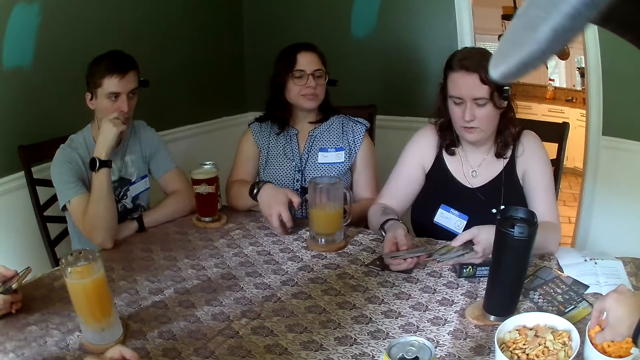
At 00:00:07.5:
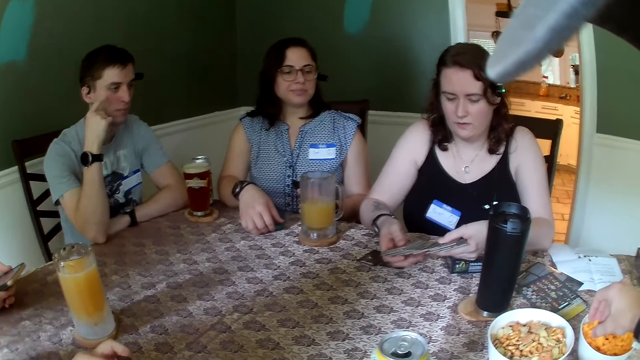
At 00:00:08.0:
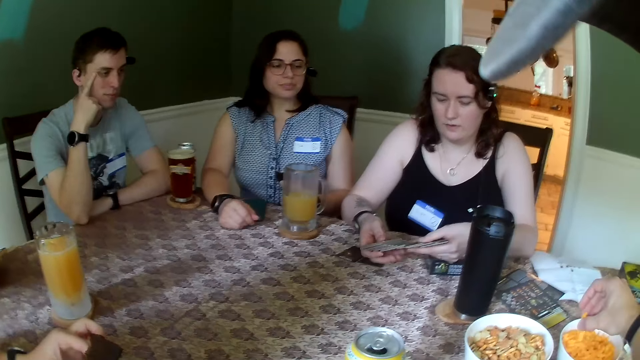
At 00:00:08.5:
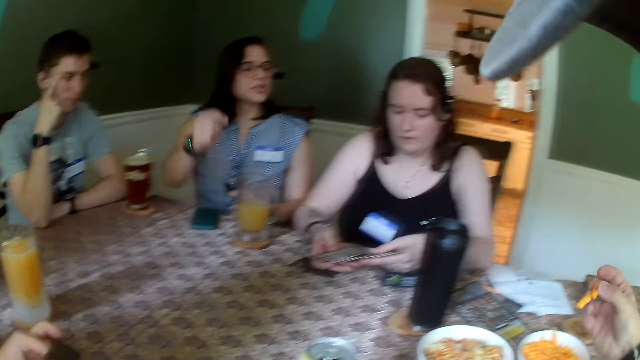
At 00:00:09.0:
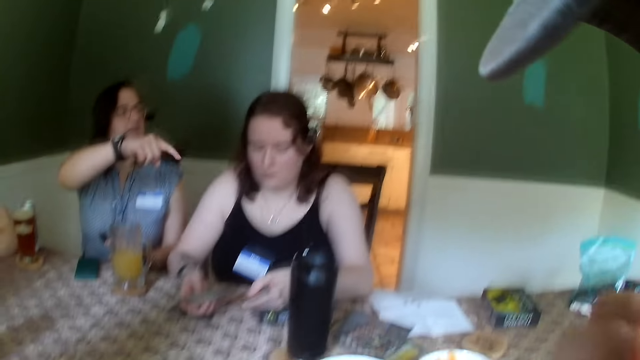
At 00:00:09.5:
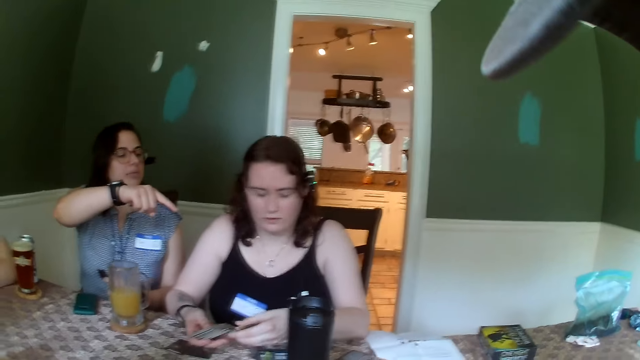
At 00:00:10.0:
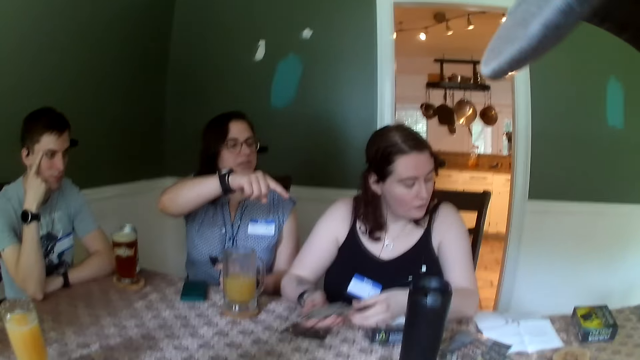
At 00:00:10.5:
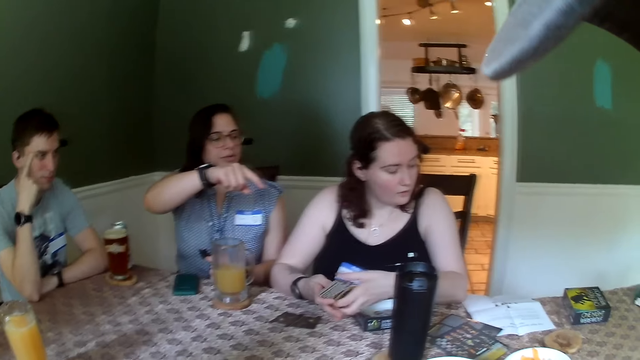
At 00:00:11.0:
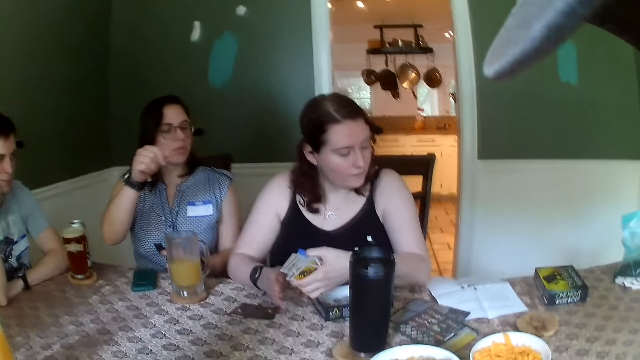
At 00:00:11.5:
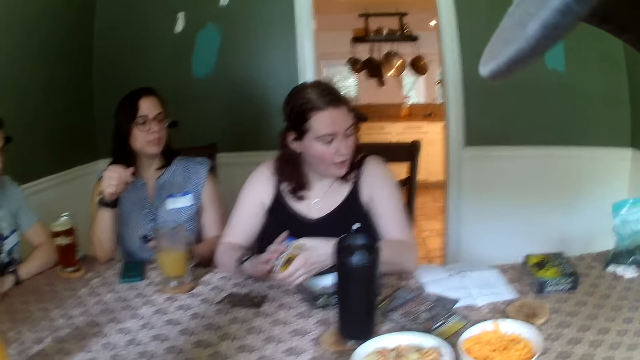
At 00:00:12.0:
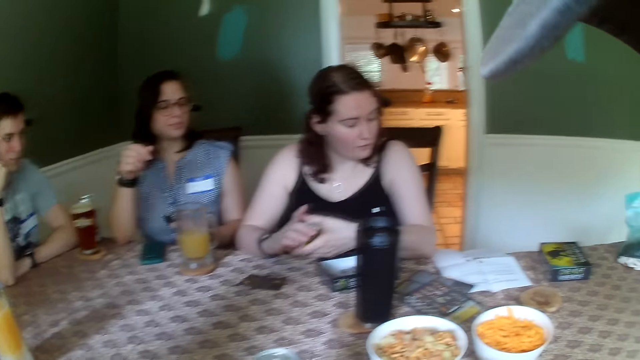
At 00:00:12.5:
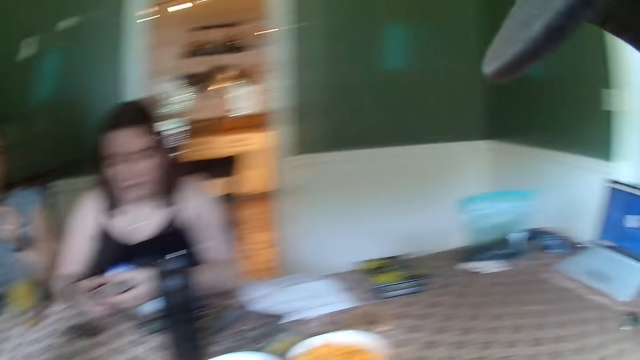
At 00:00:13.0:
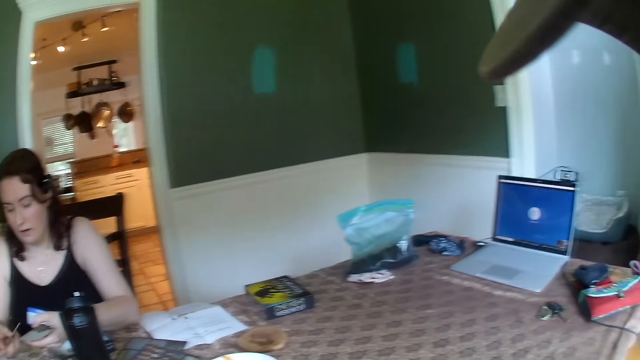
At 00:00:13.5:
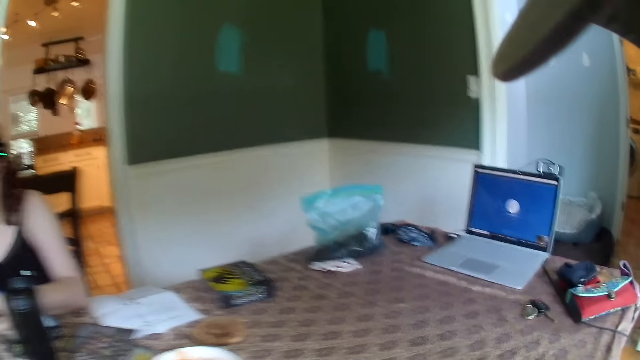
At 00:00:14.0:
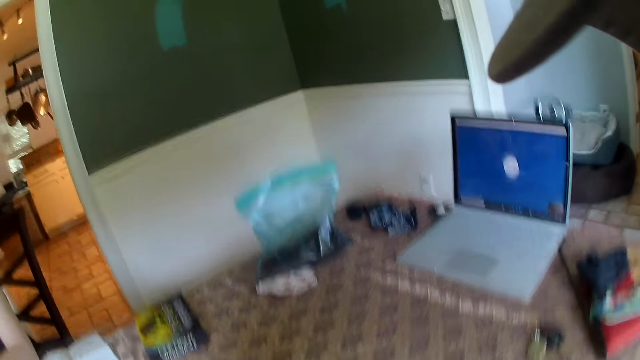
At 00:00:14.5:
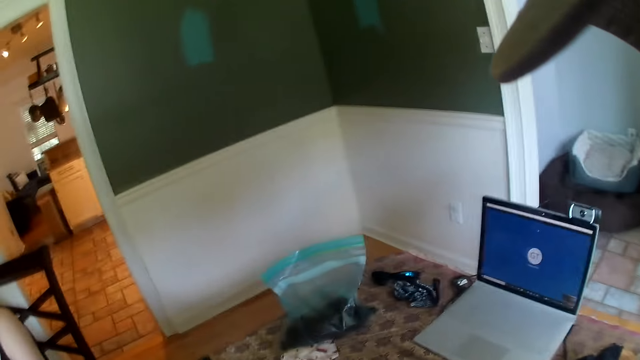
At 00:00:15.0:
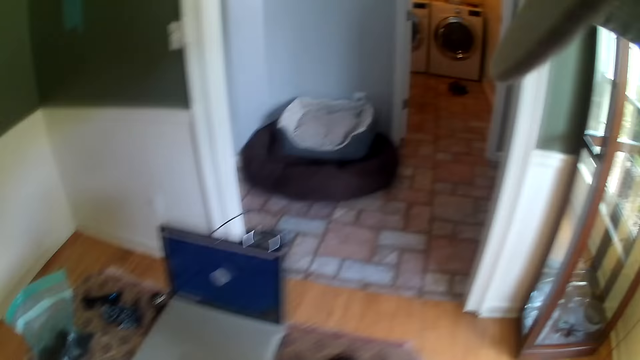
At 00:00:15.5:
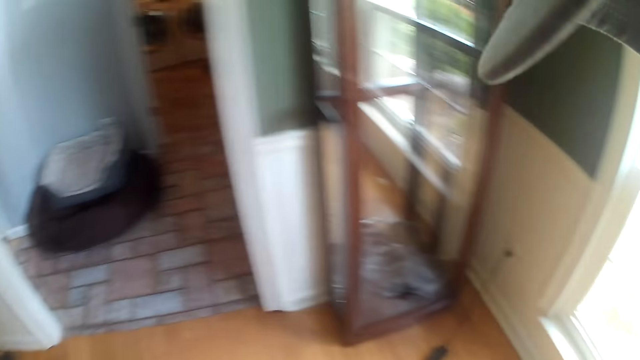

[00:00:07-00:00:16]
The woman converses with the camera wearer. The camera wearer stands.

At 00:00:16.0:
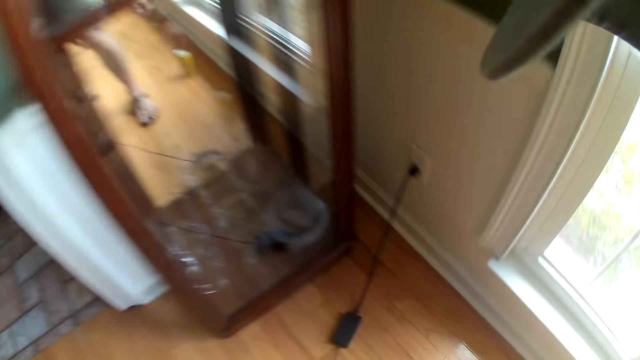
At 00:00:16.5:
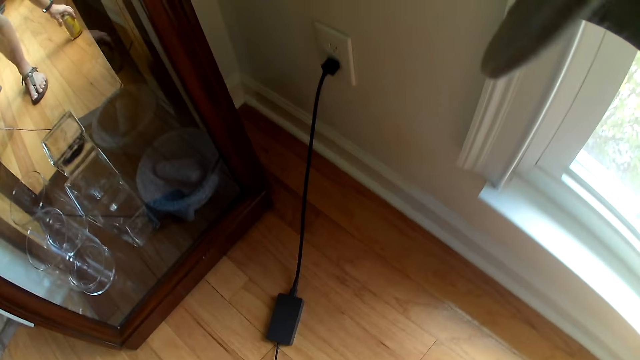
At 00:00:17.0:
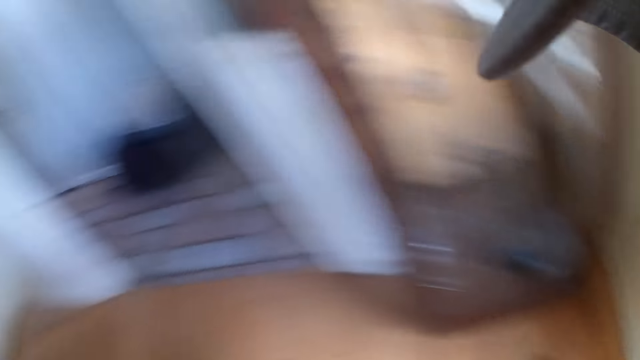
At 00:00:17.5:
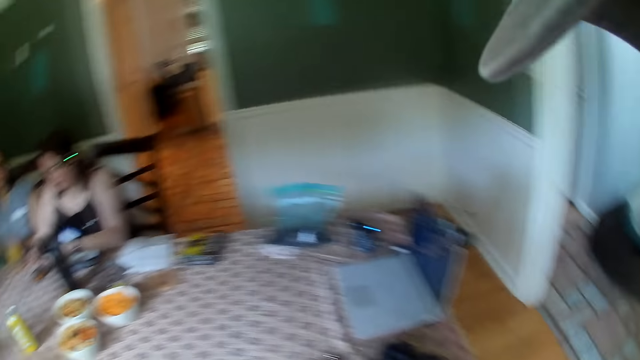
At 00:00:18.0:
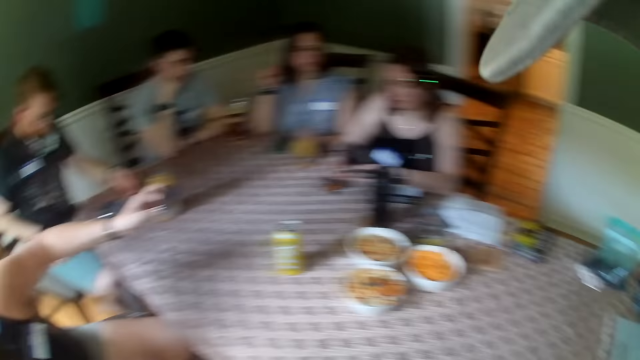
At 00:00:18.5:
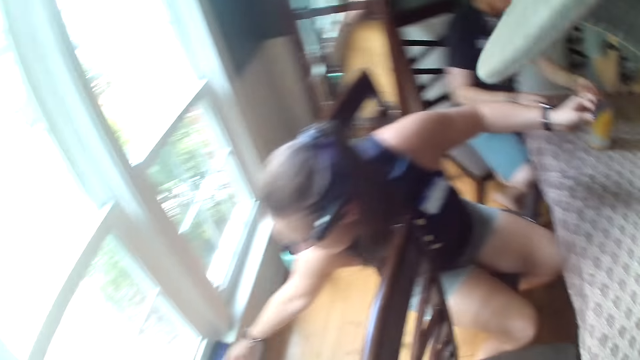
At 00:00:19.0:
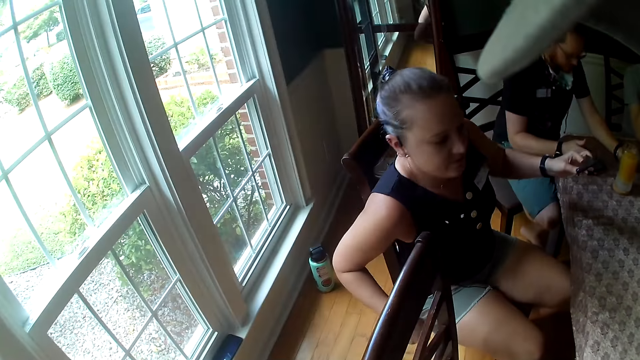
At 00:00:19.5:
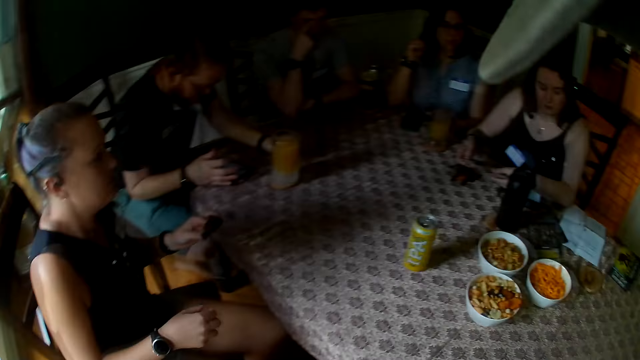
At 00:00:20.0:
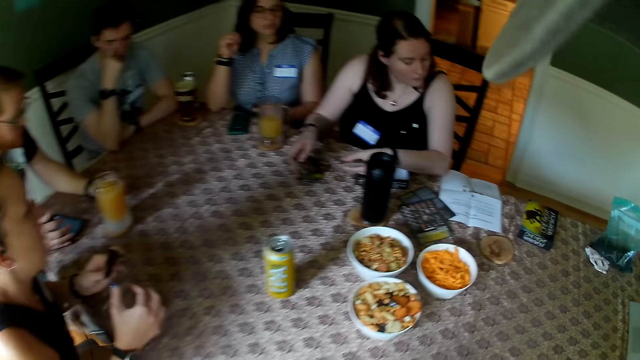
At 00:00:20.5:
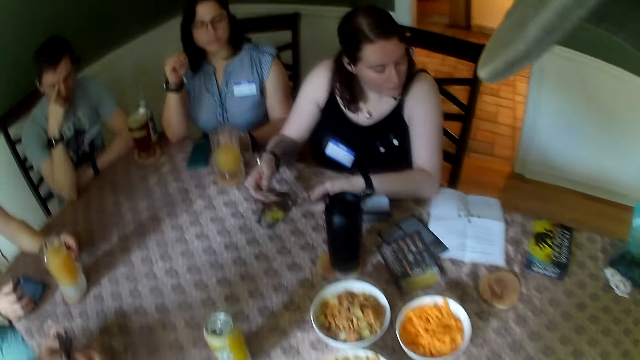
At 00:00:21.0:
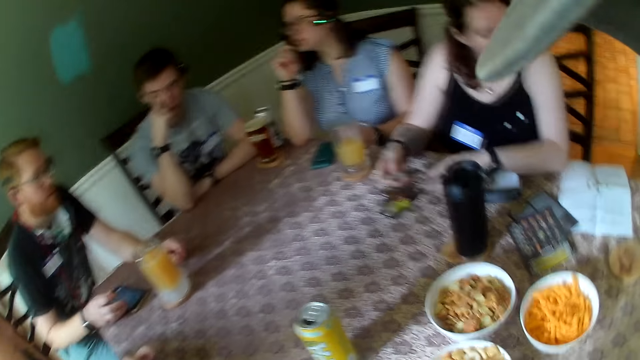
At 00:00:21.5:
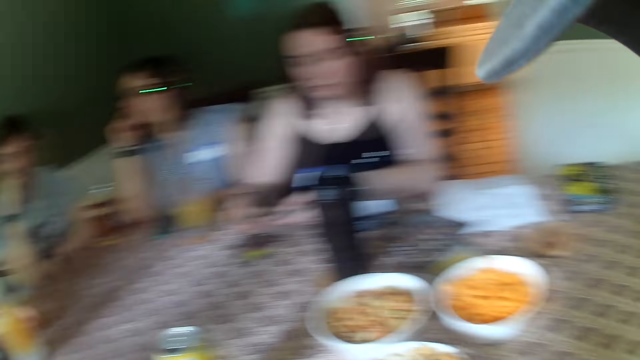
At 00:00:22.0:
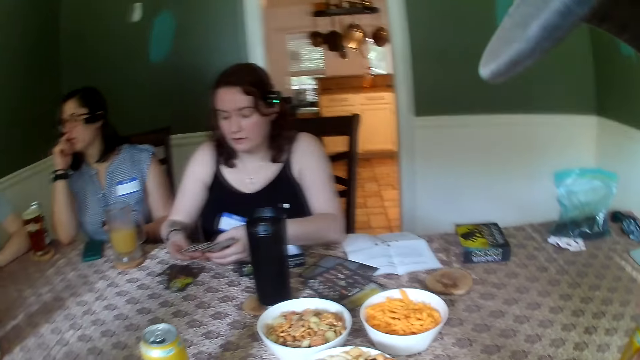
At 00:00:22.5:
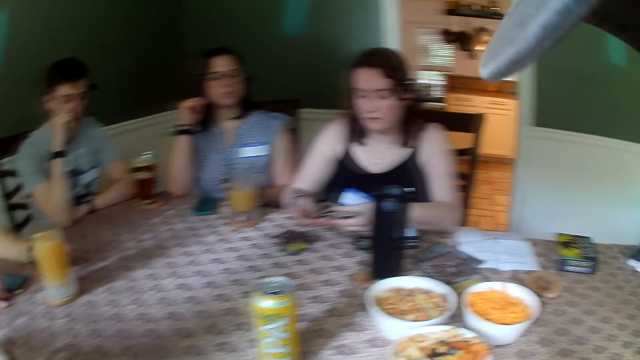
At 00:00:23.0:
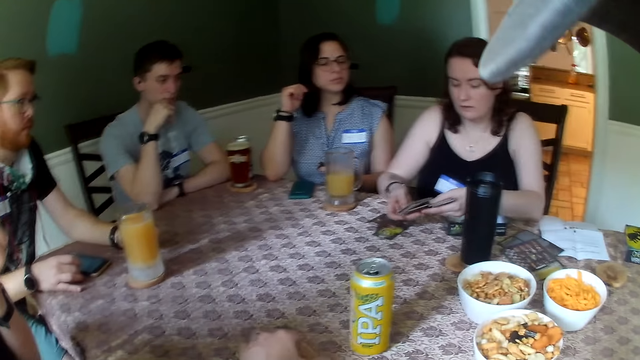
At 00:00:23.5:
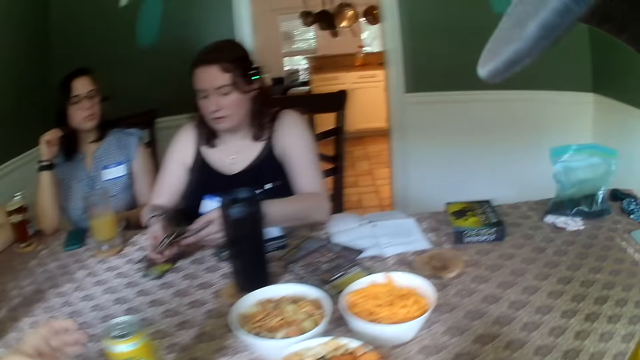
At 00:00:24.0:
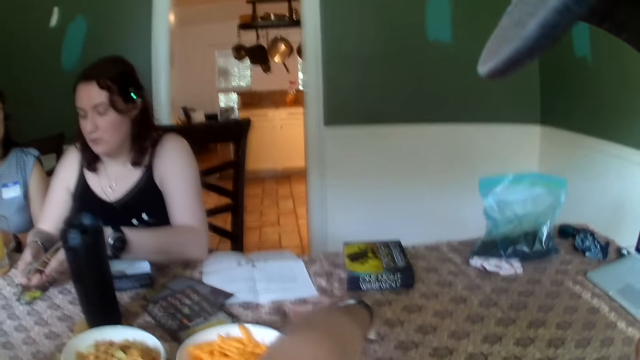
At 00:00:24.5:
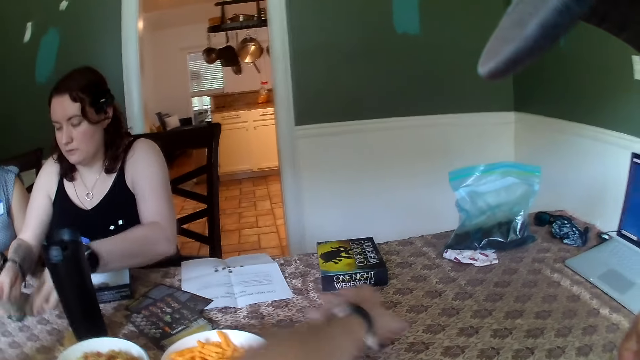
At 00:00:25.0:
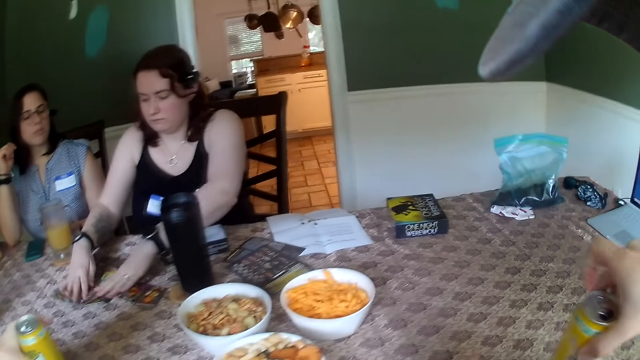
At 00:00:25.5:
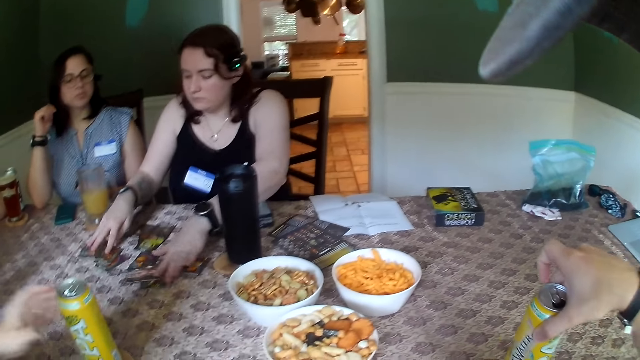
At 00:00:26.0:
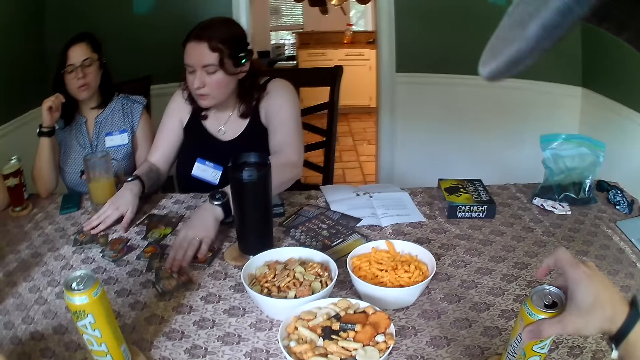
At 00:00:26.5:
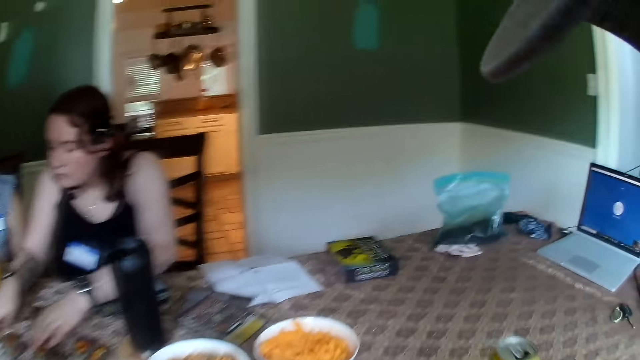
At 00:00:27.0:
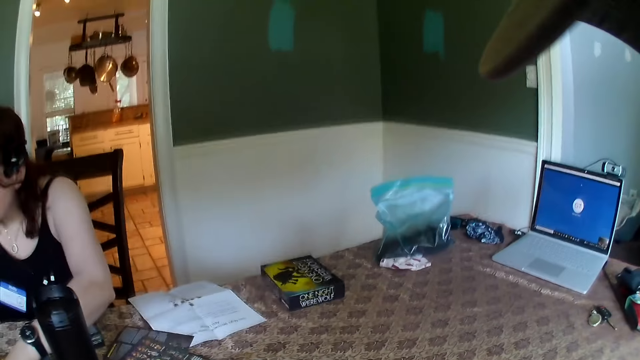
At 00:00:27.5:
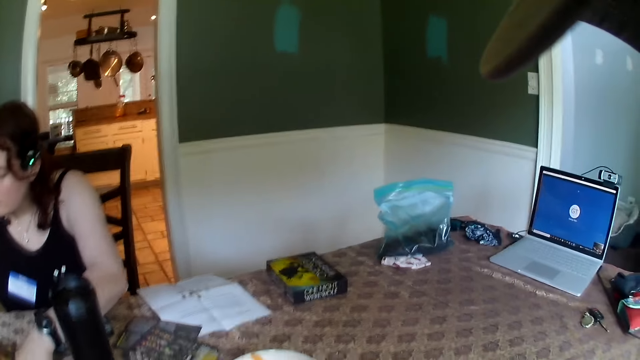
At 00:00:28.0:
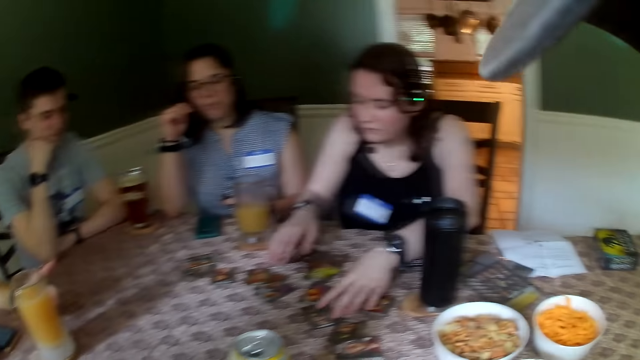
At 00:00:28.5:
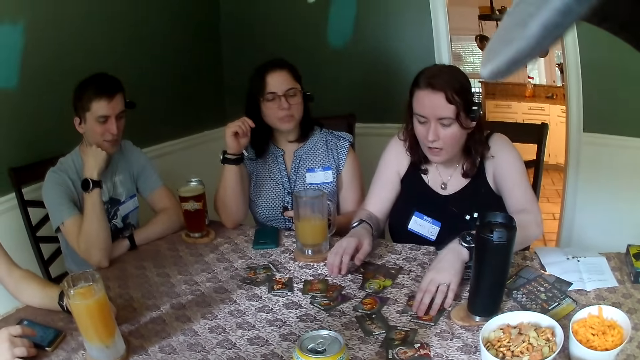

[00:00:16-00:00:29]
The camera wearer steps. He picks up a can drink from the floor with his left hand. A woman drops something. A man converses with everyone on the table. The camera wearer sits. He takes some pancakes from the table with his left hand. Another woman drops the cards in her hand on the table. The camera wearer spreads the cards on the table with both hands. He drops the can drink on the table with his right hand. Another man converses with everyone on the table.
